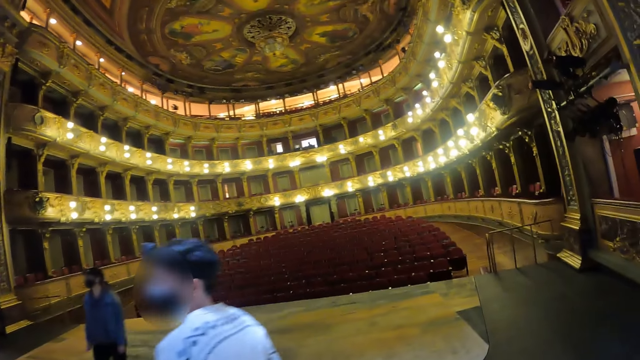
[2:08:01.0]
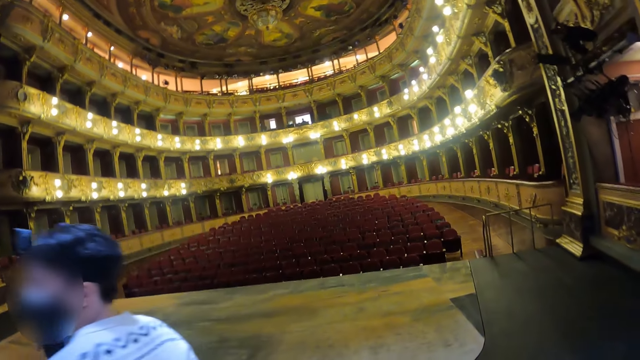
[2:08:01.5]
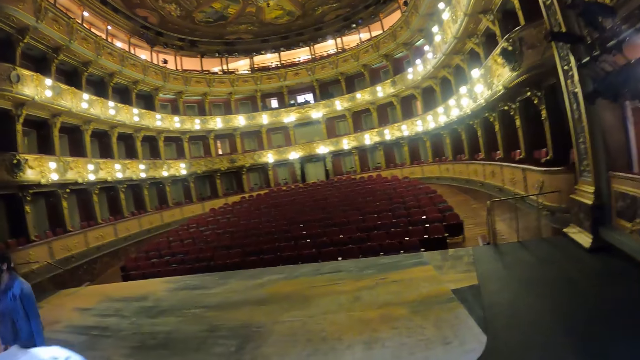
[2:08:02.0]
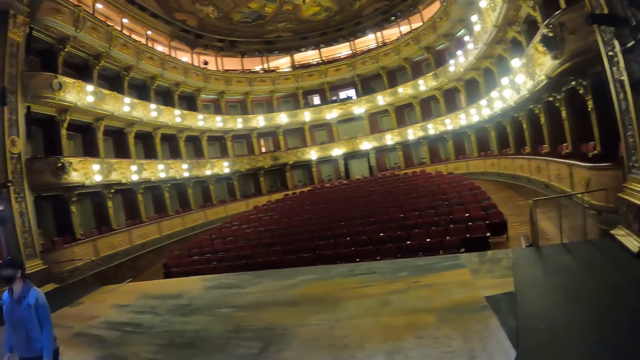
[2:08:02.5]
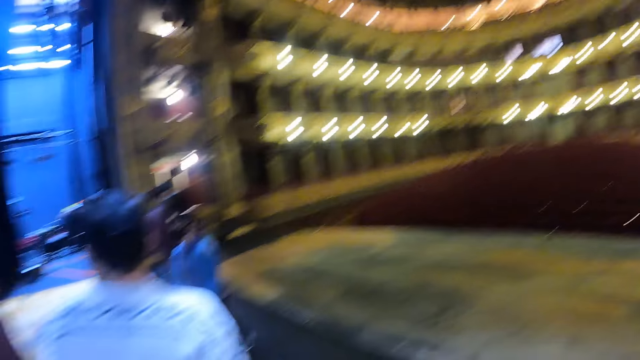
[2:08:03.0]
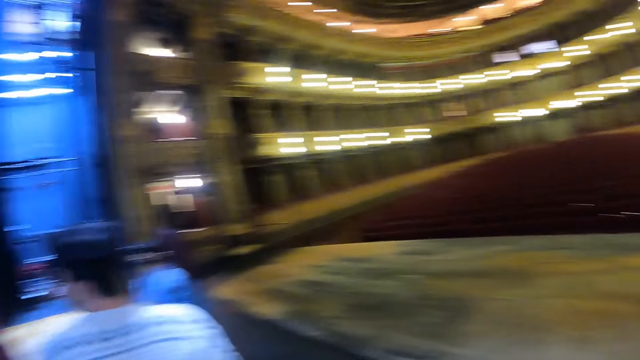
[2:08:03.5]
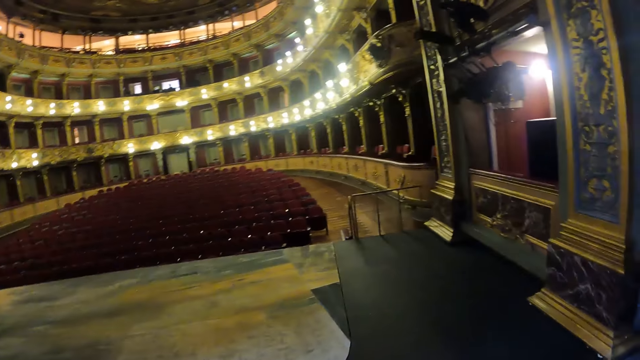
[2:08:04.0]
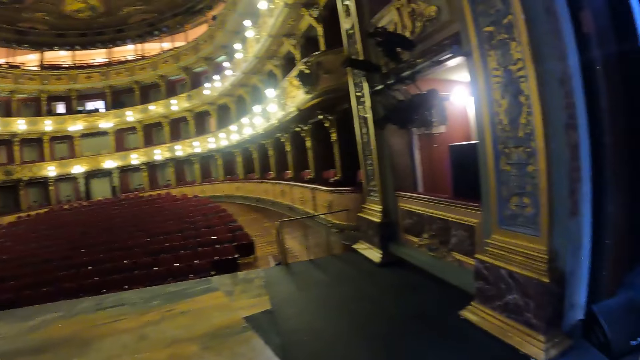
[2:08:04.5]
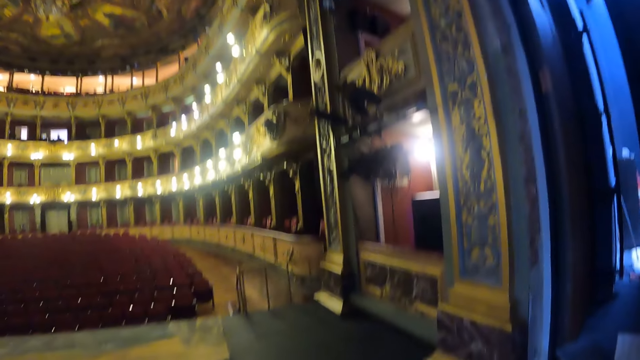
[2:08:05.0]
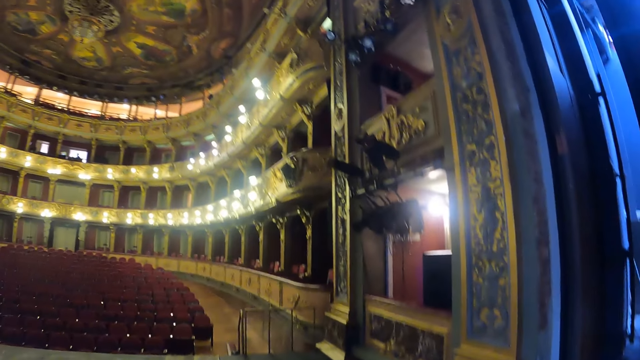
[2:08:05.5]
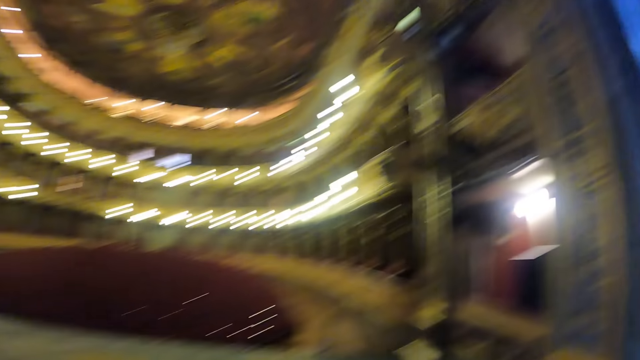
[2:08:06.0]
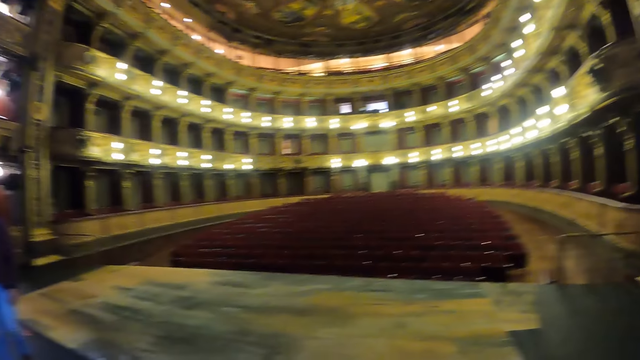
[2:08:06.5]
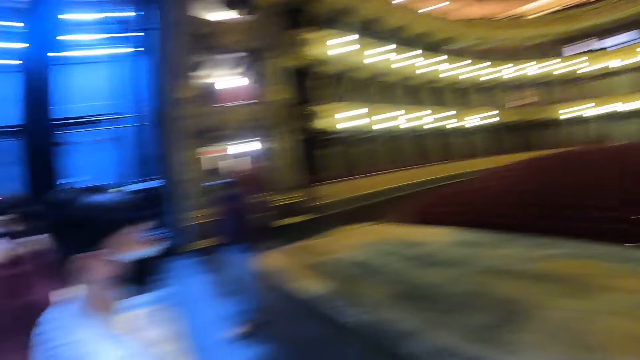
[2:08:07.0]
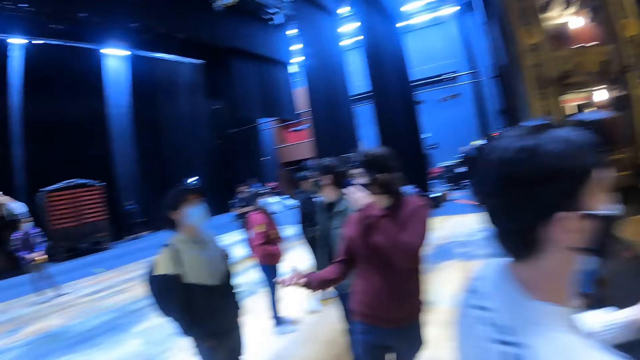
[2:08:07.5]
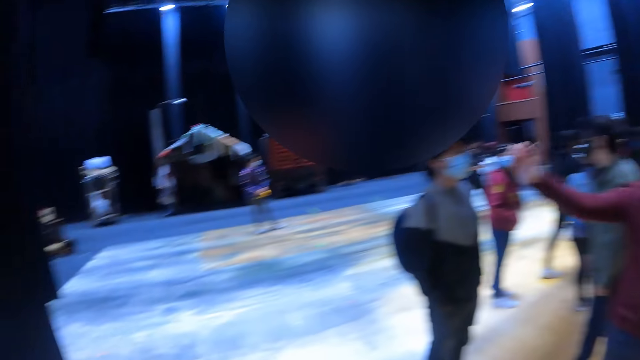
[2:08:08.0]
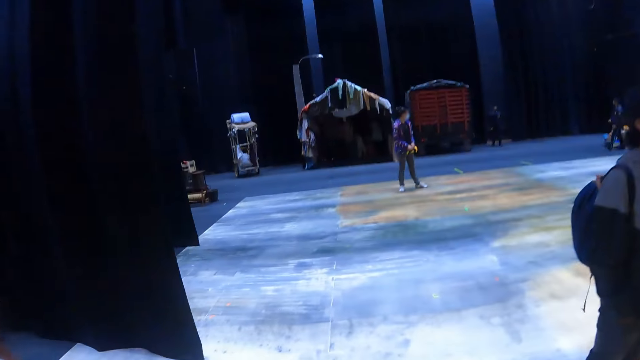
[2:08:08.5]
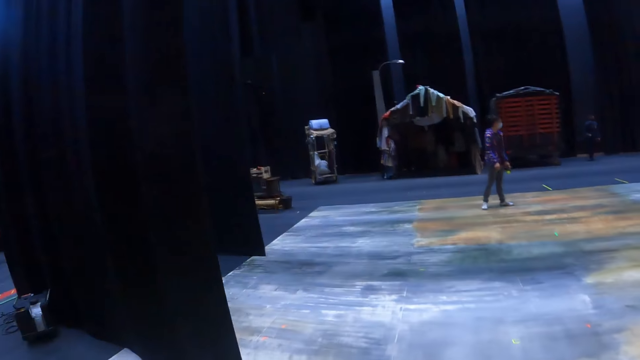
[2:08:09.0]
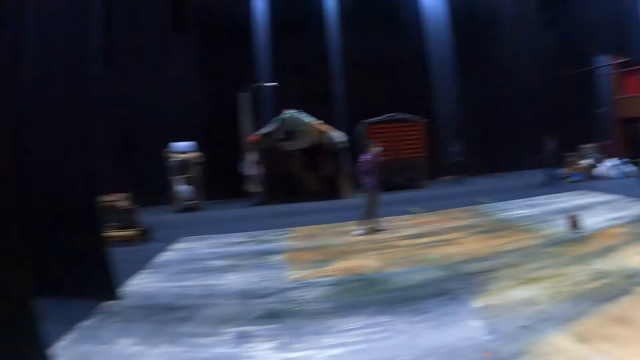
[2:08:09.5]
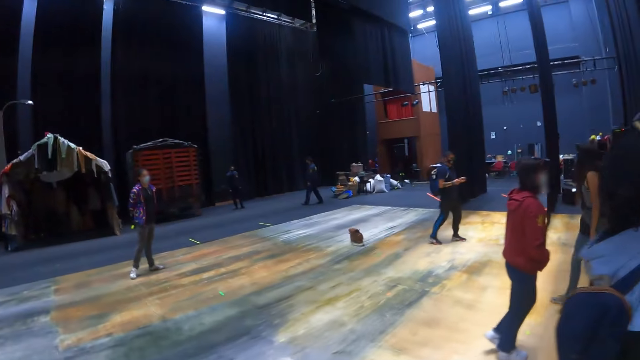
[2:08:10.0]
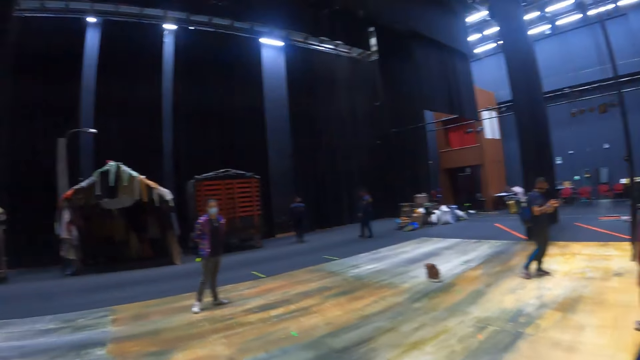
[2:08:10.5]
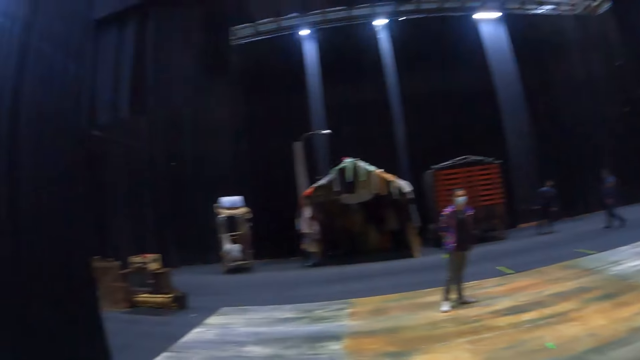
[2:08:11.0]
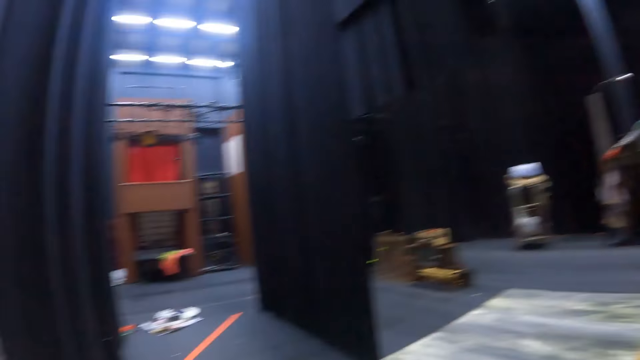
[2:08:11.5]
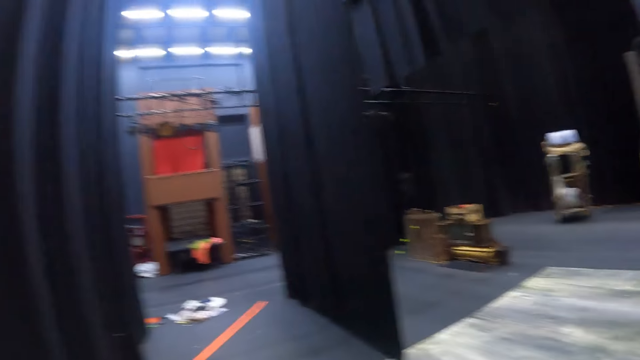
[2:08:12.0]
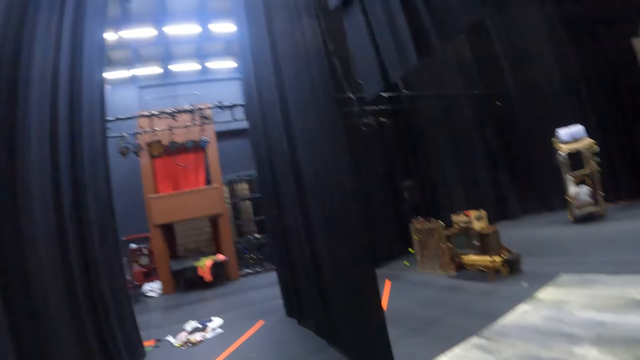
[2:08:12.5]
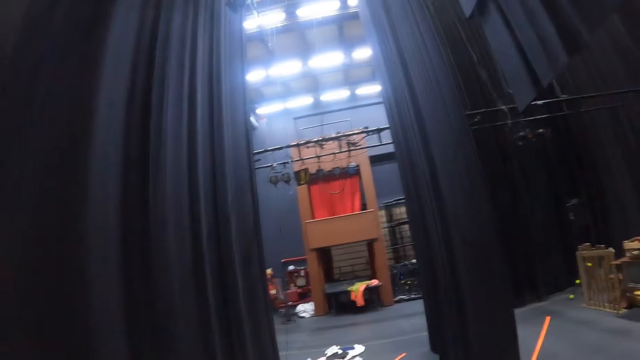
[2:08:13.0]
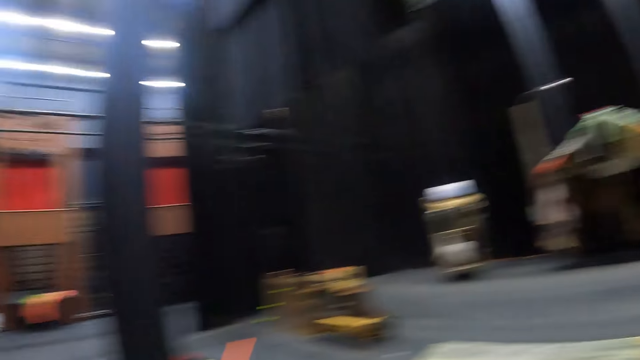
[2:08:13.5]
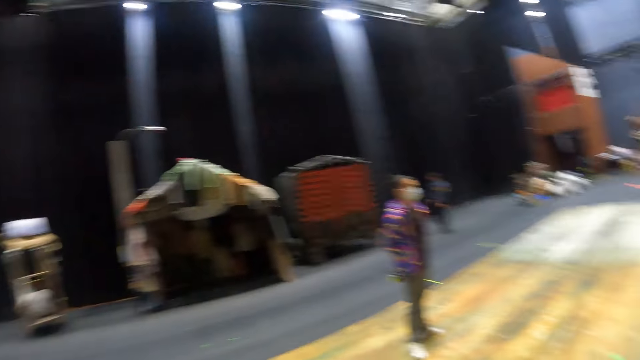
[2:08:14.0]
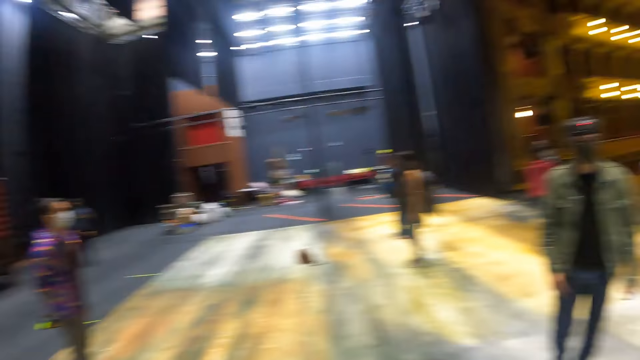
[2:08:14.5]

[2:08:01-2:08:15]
The camera wearer looks around the hall. They walk around the hall. They look around.

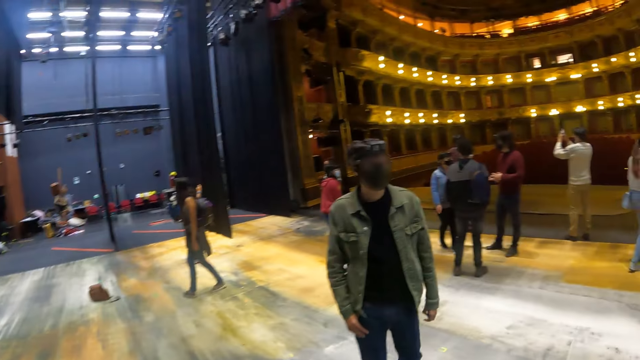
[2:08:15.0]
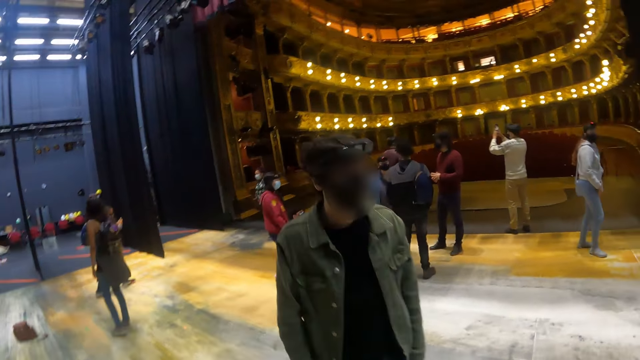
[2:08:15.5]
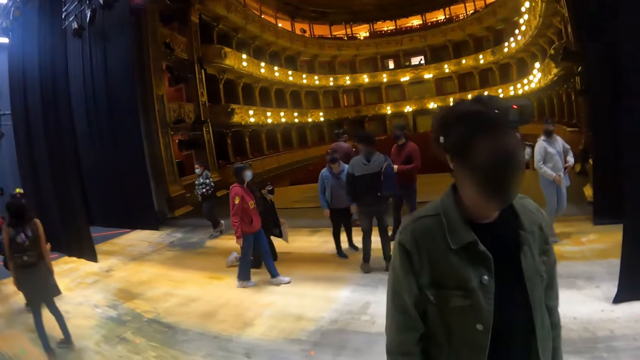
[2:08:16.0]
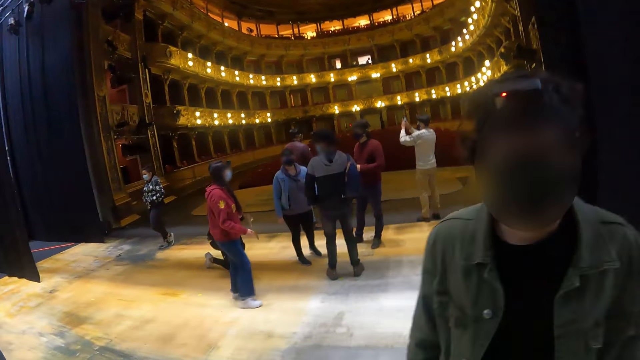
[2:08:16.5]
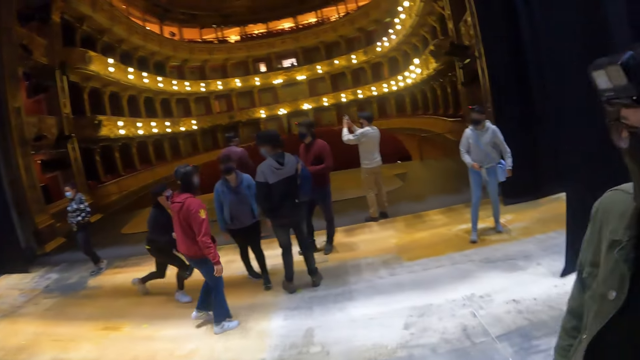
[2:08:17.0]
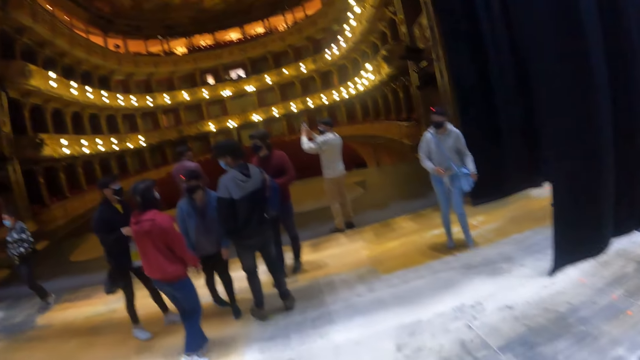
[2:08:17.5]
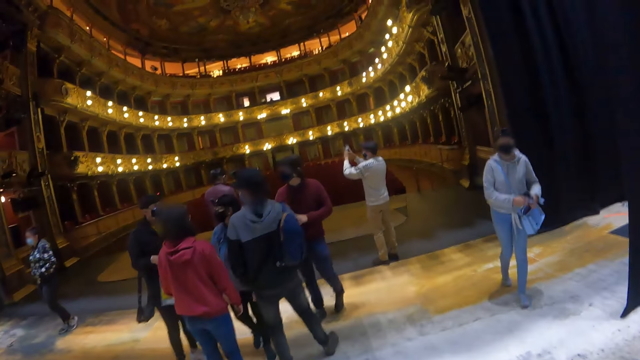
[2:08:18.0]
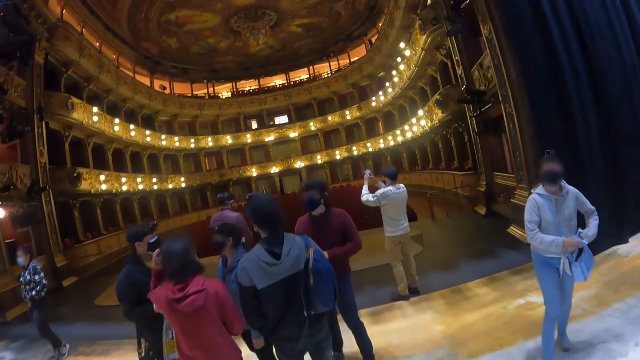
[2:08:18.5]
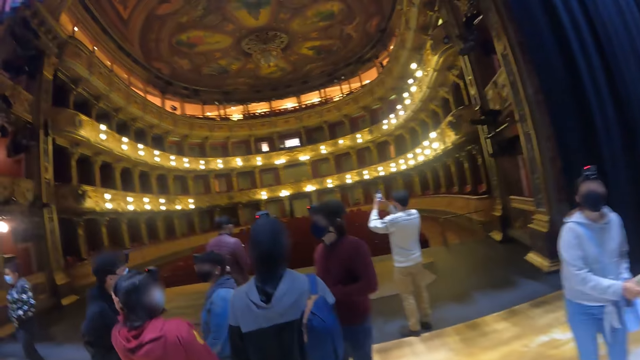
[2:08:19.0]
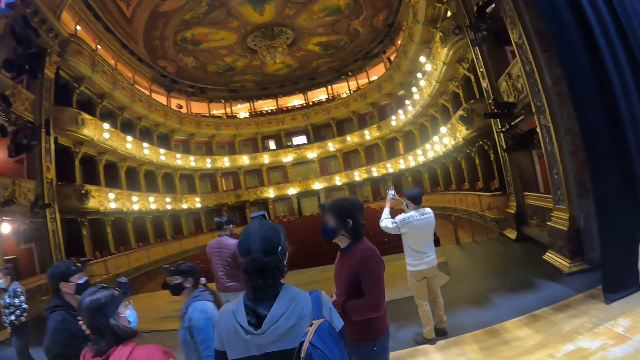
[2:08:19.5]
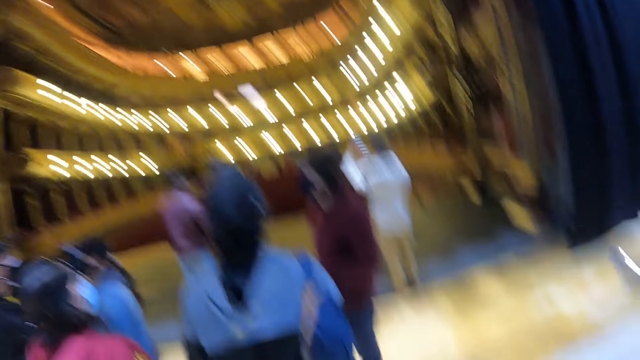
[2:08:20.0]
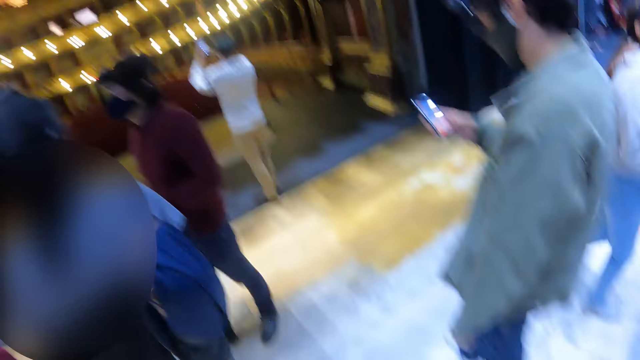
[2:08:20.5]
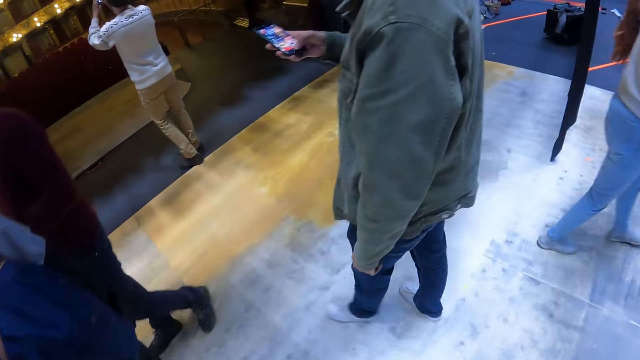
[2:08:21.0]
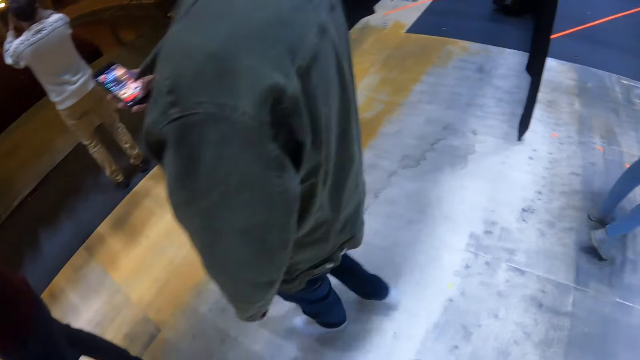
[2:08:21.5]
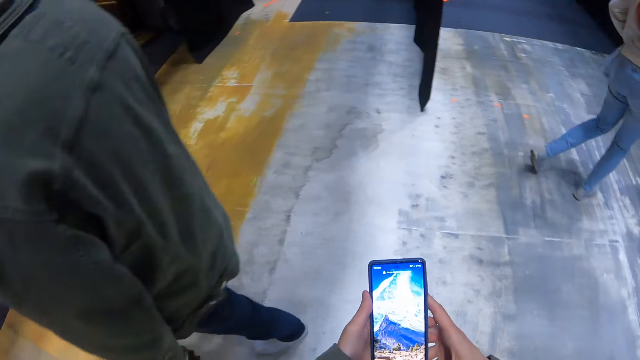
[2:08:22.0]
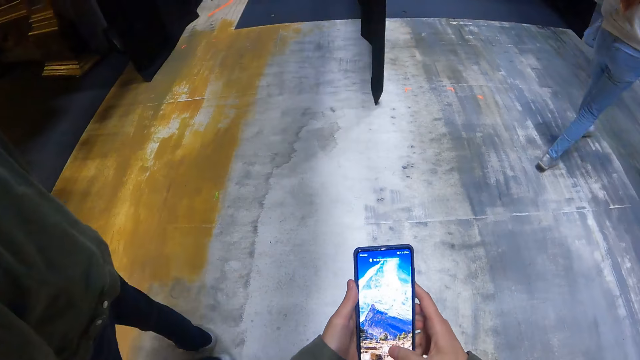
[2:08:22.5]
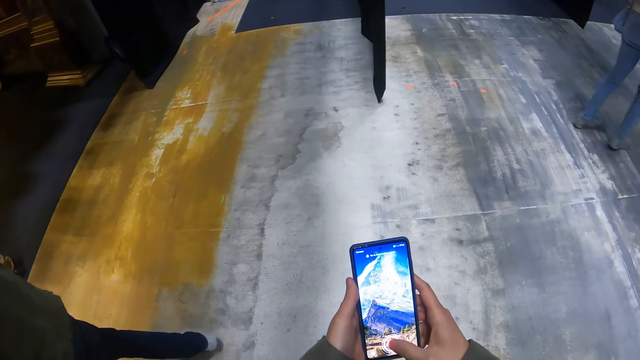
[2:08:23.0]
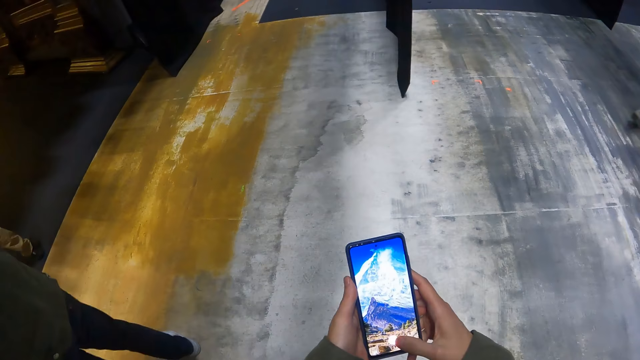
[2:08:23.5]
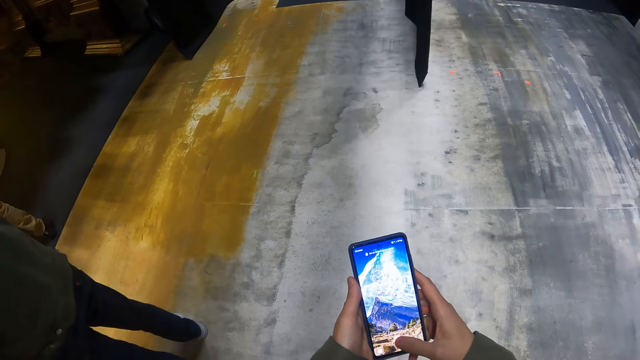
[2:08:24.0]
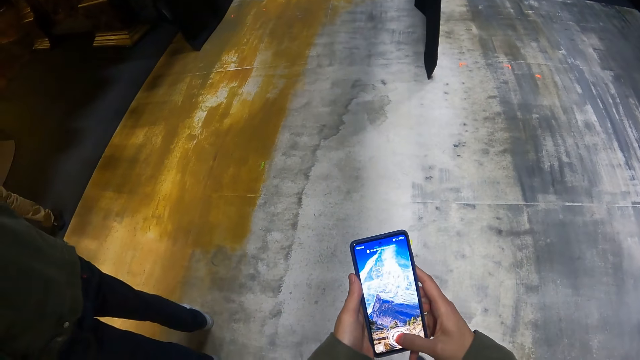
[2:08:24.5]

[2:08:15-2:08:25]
The camera wearer walks around. He holds a mobile phone. He operates the phone in his hands. He dials the mobile phone.
